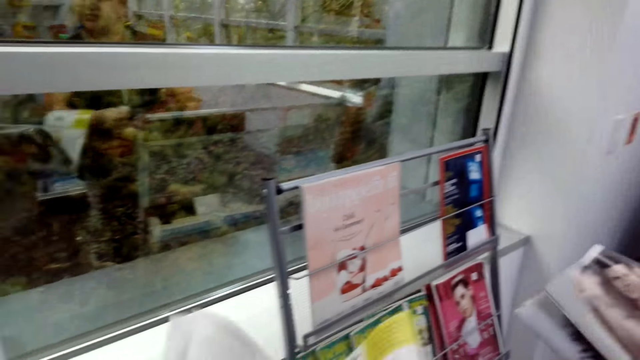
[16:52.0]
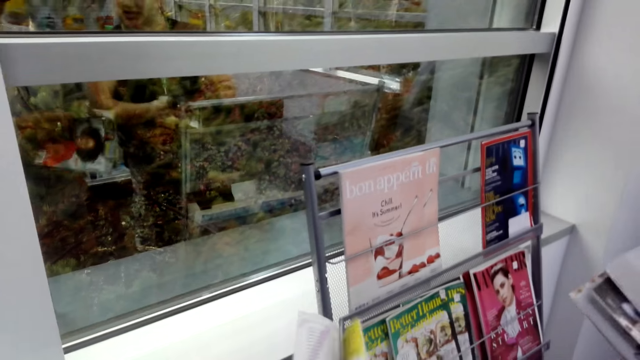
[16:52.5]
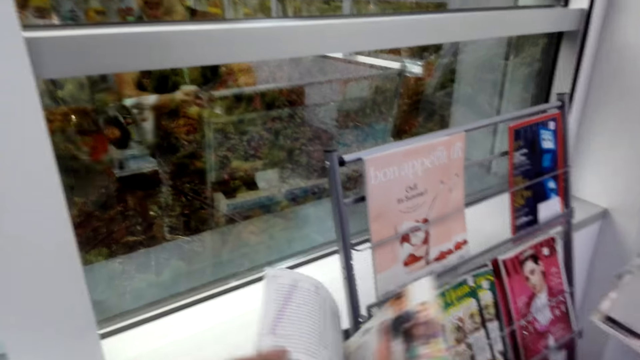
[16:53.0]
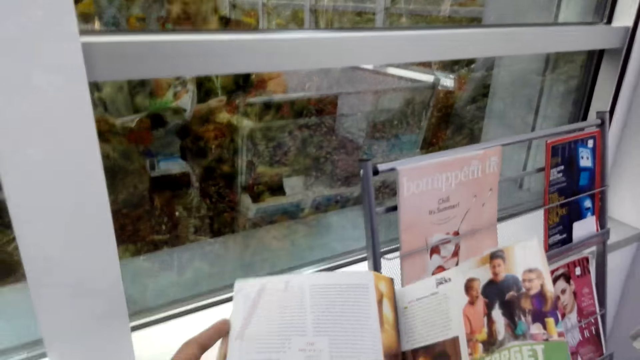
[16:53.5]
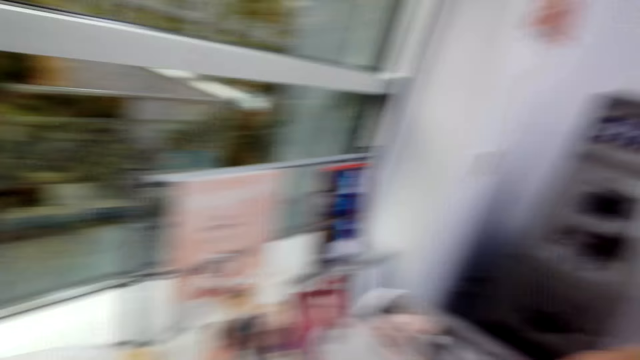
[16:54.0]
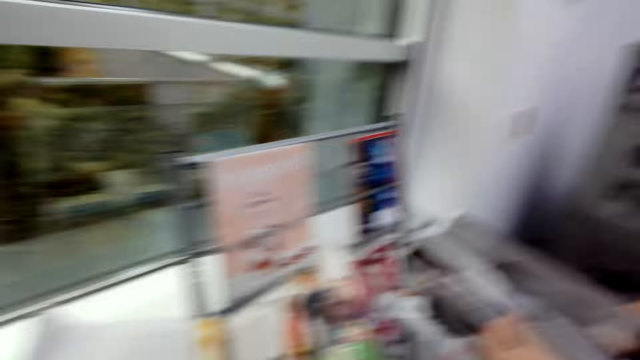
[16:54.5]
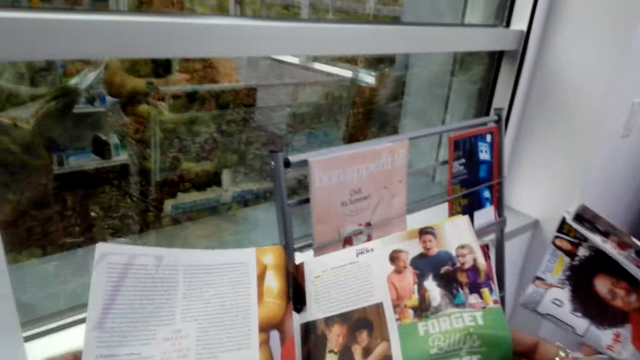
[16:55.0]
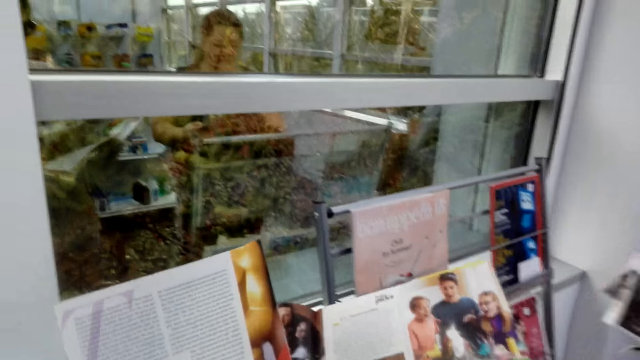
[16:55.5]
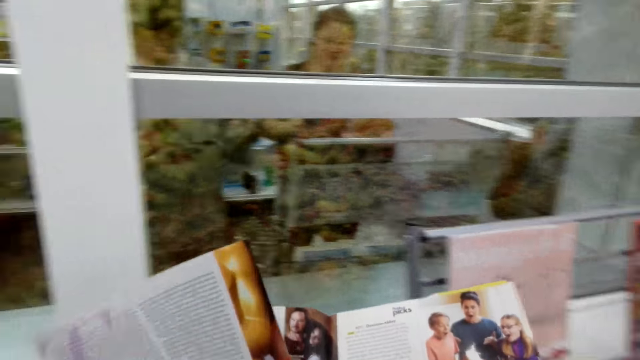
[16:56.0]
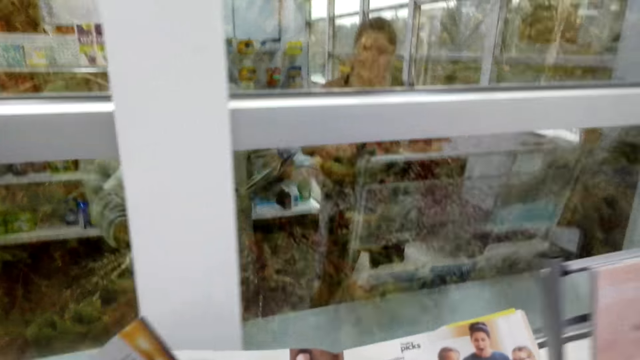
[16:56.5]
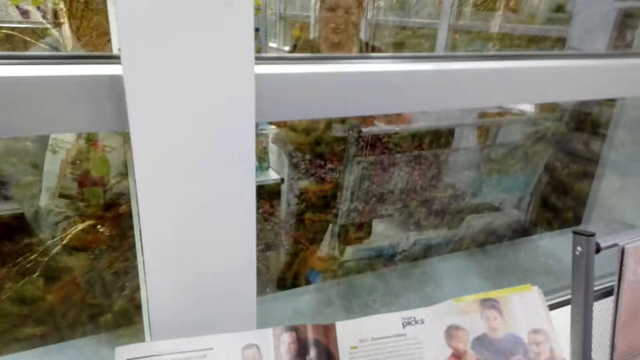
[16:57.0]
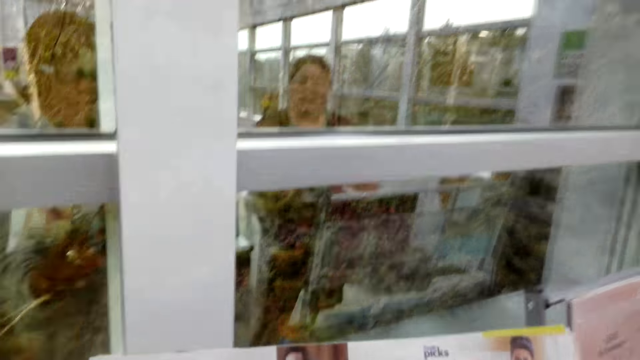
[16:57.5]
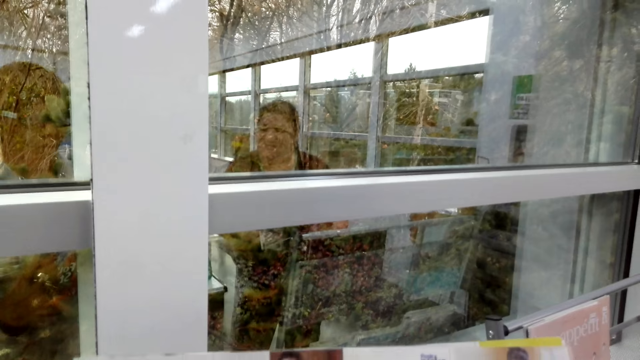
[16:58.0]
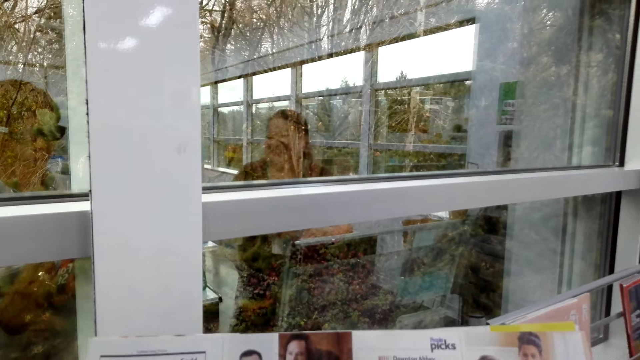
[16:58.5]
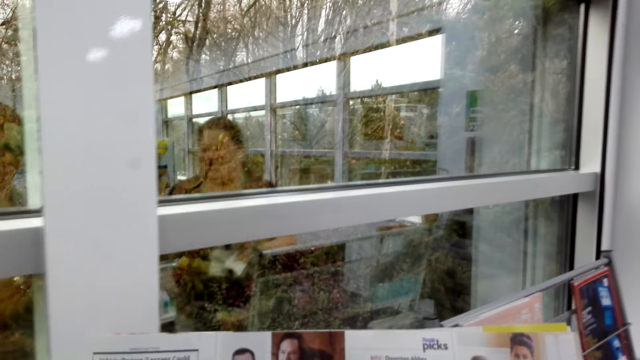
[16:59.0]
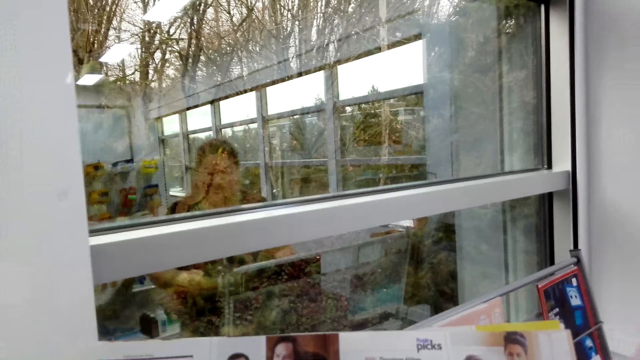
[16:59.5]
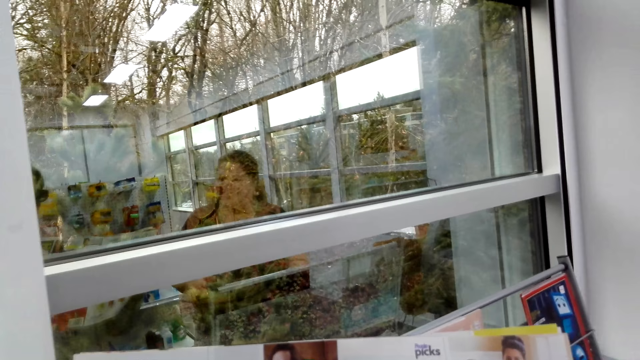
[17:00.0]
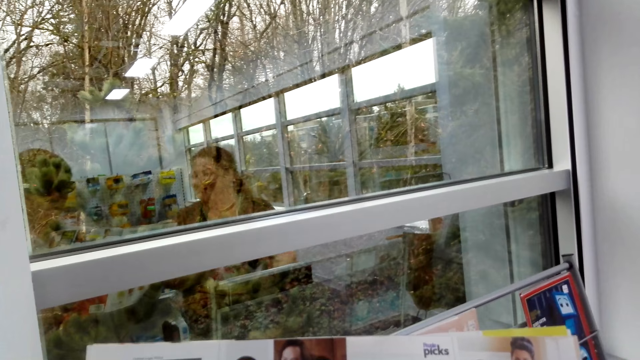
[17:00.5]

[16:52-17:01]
The camera wearer looks around. They turn the page of the magazine. They look around. They read the magazine. They make a step. They read the magazine.

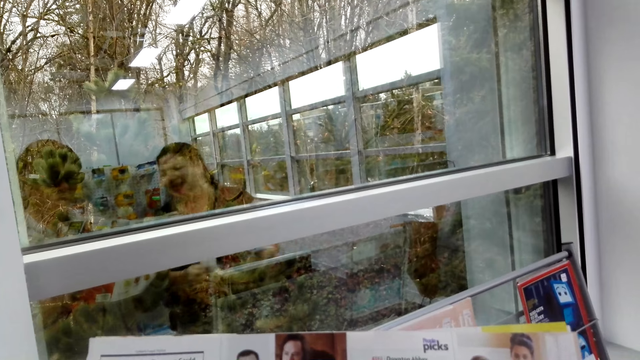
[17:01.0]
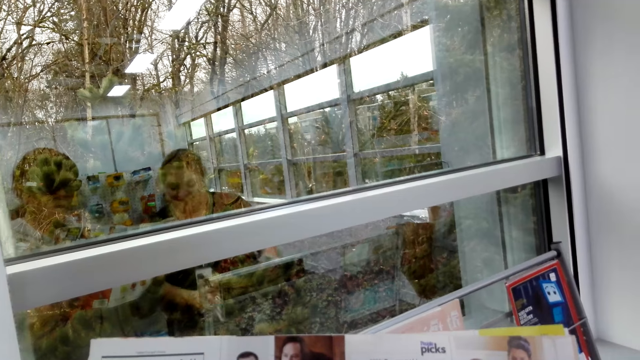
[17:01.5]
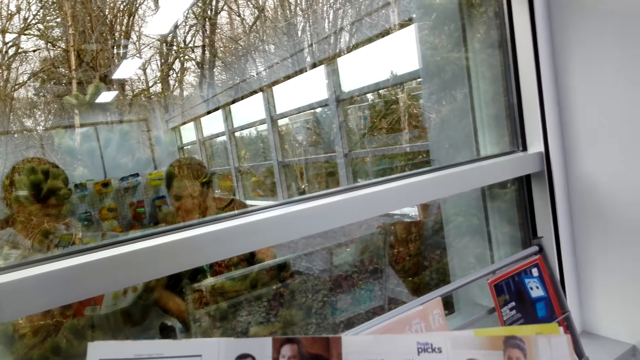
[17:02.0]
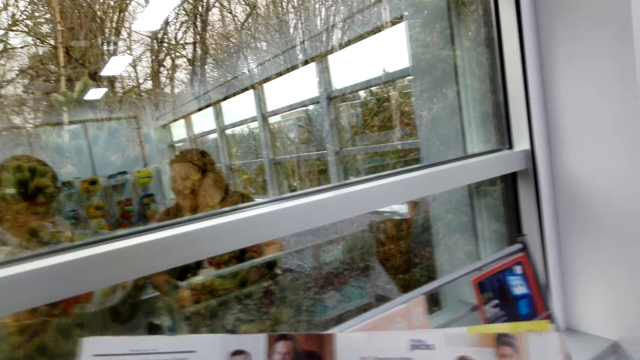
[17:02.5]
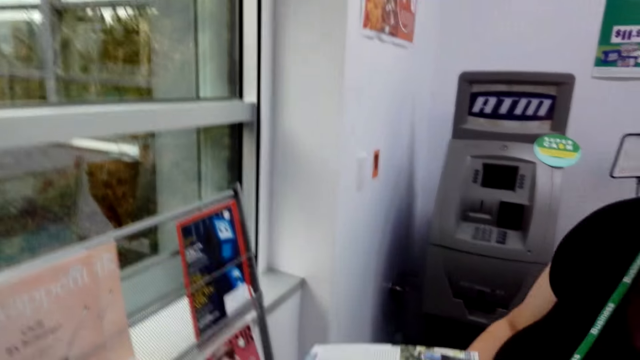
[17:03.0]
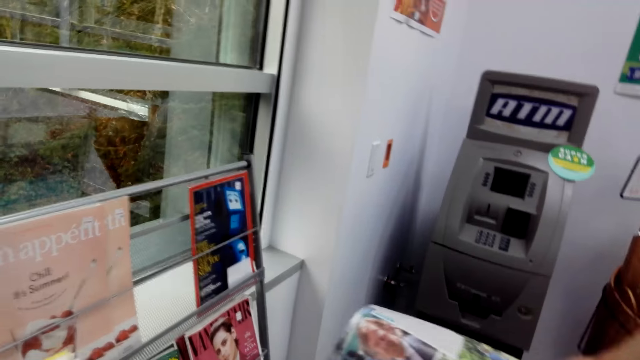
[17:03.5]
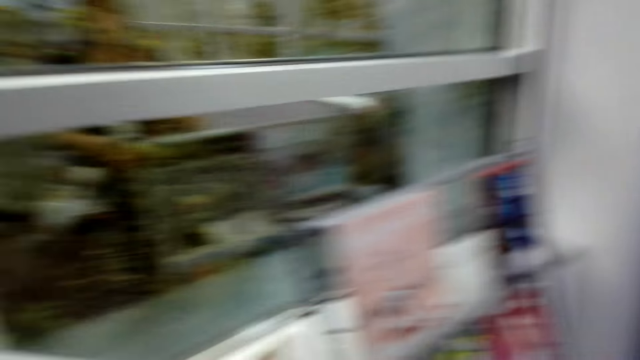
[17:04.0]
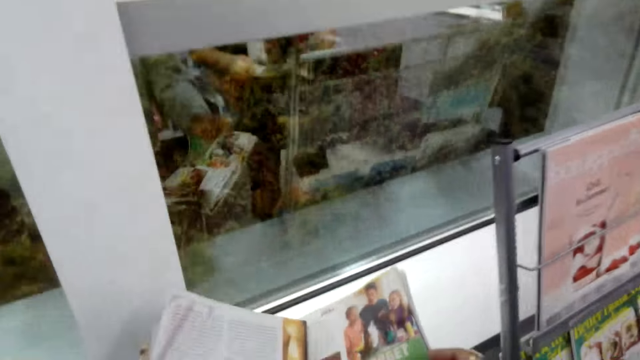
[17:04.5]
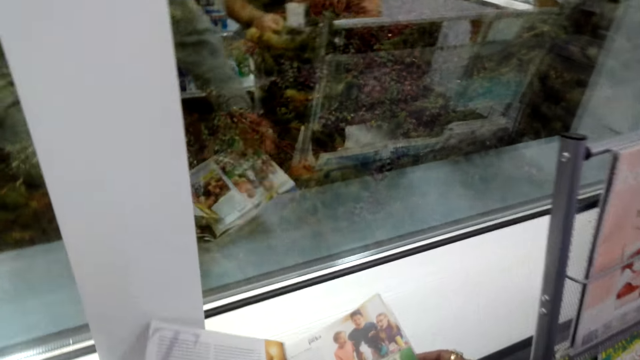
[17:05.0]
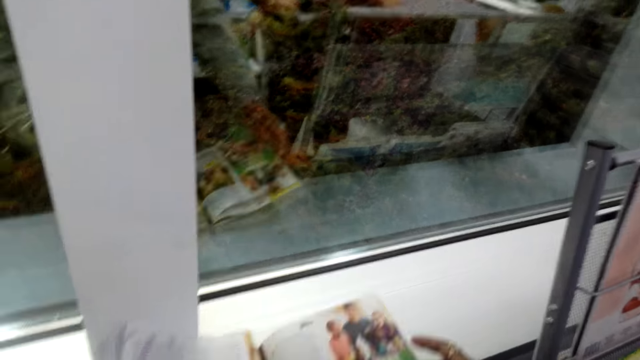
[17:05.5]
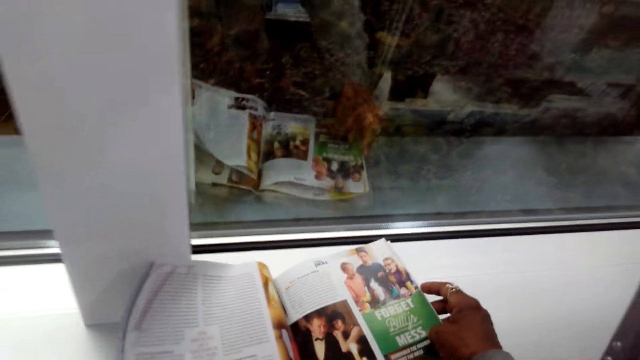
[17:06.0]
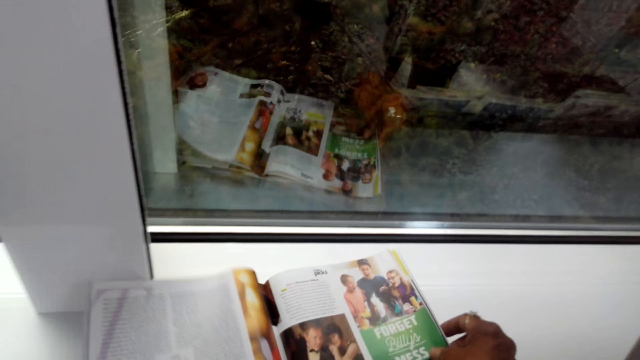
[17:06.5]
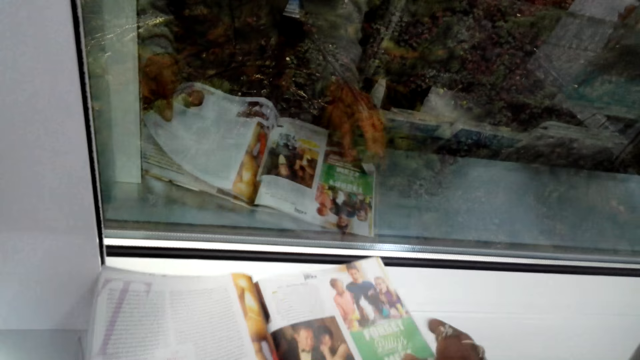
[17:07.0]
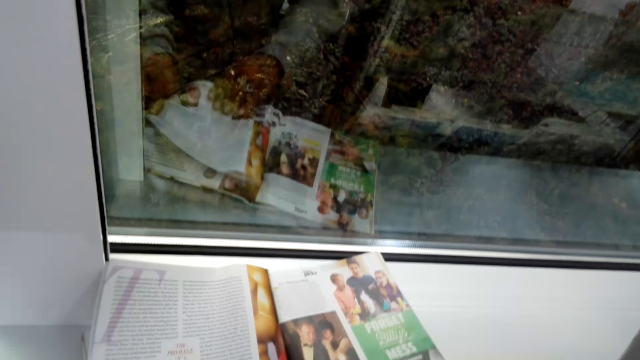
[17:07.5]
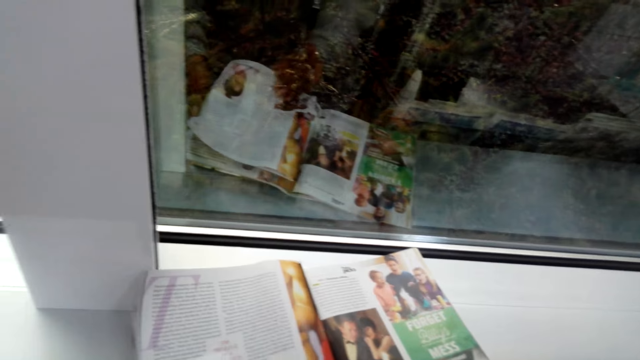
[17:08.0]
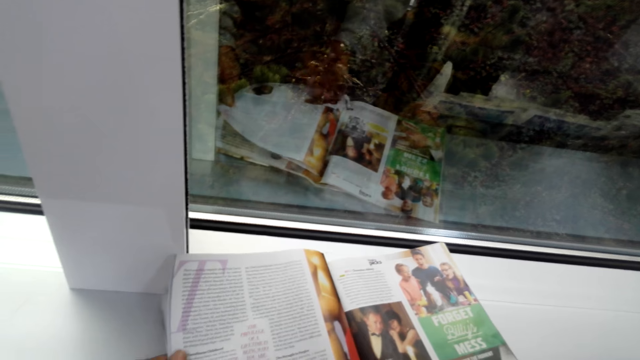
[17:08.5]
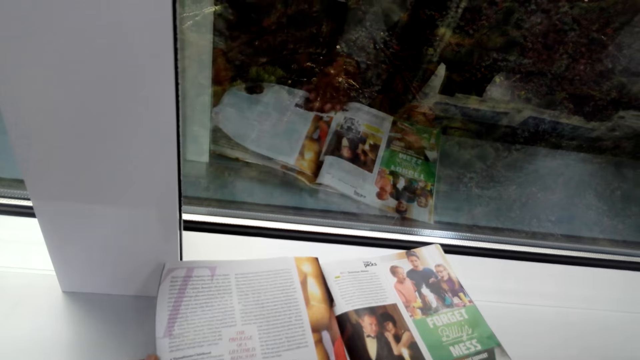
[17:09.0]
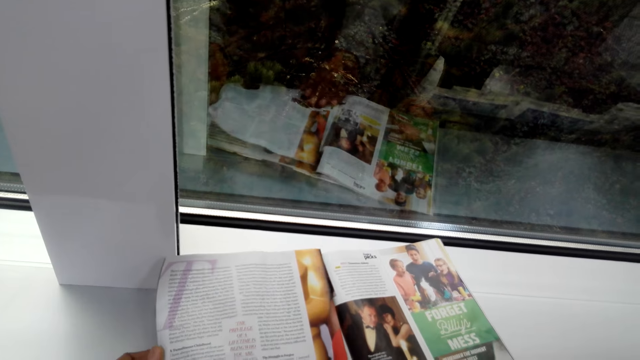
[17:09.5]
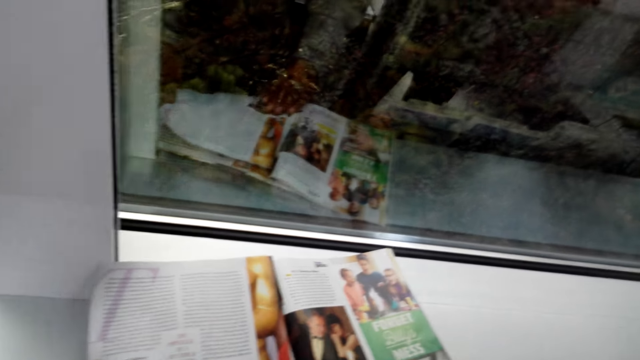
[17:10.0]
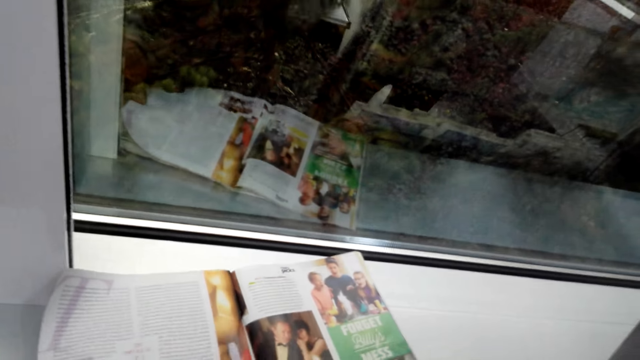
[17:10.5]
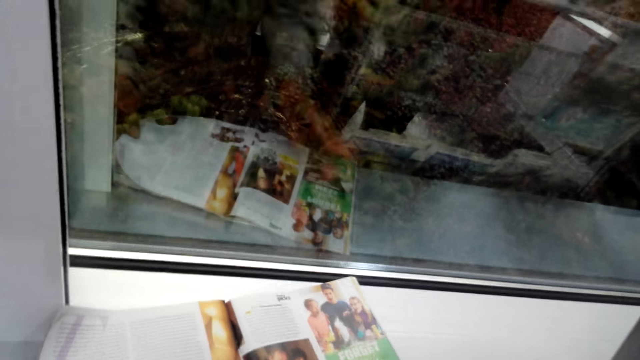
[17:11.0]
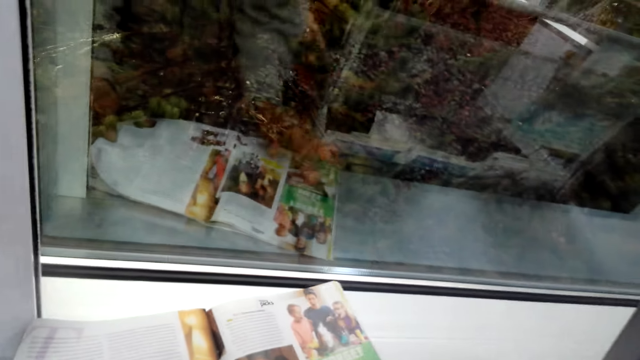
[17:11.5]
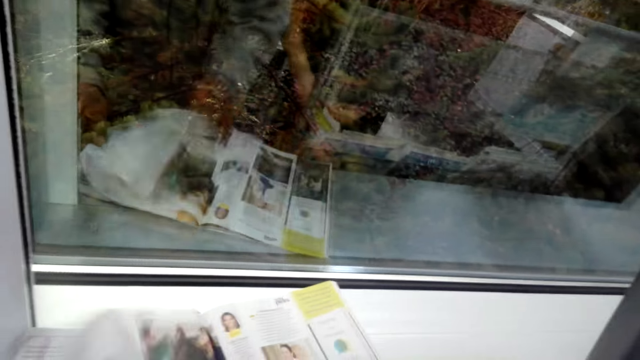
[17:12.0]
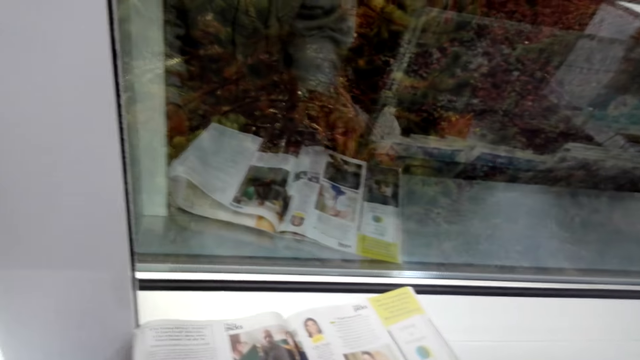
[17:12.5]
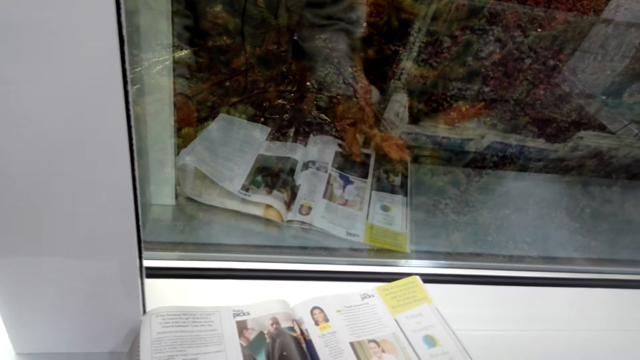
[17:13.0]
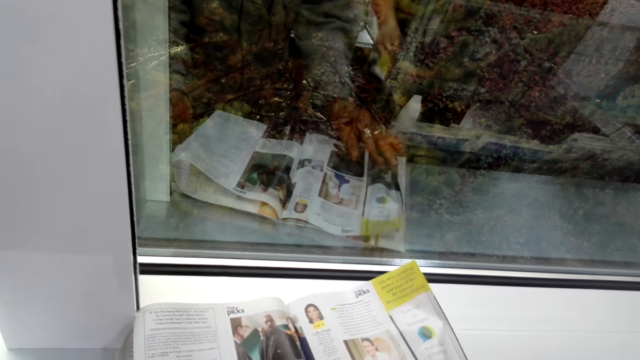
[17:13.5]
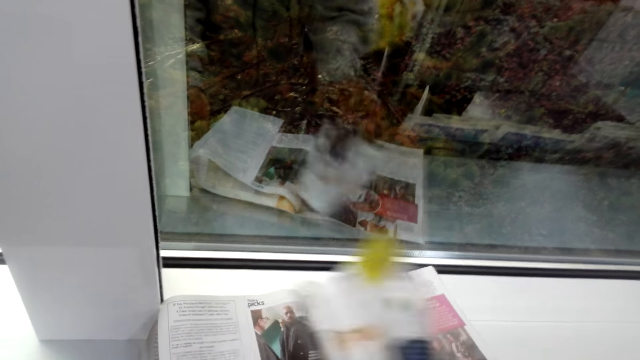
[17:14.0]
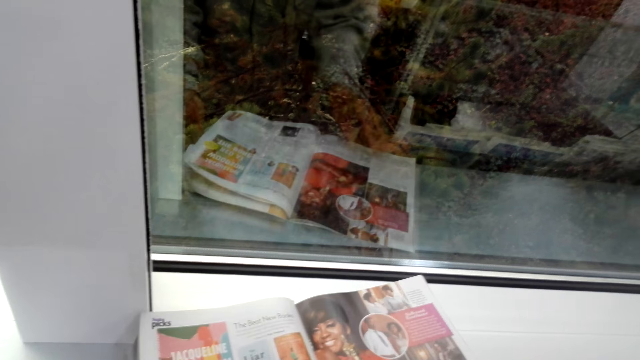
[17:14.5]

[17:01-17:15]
The camera wearer looks around. They read the magazine. They put the novel on the table. They read the magazine. They turn the page of the magazine. They read the magazine. They turn the page of the magazine.
